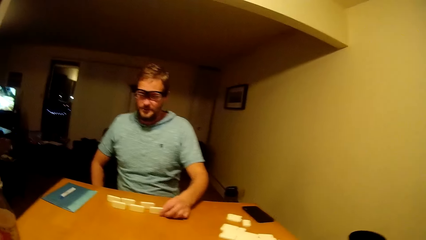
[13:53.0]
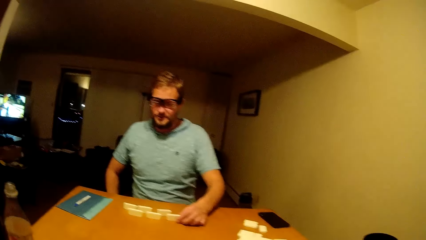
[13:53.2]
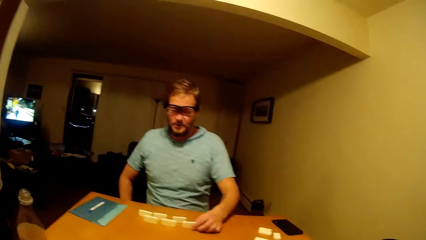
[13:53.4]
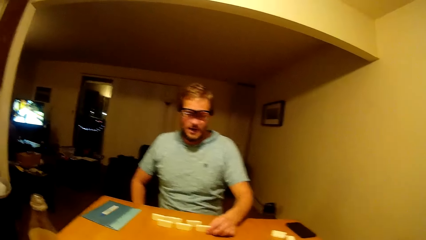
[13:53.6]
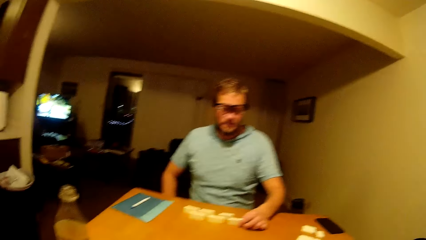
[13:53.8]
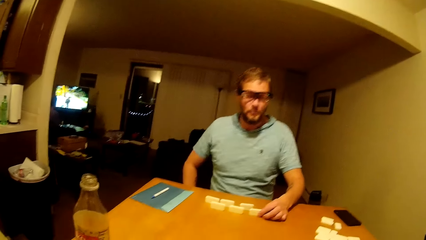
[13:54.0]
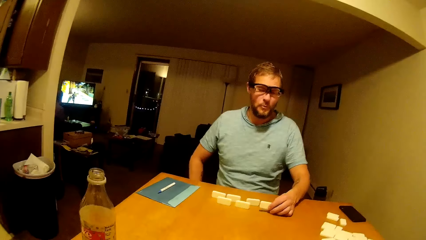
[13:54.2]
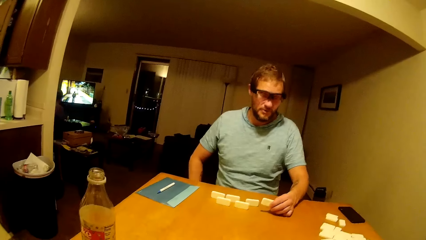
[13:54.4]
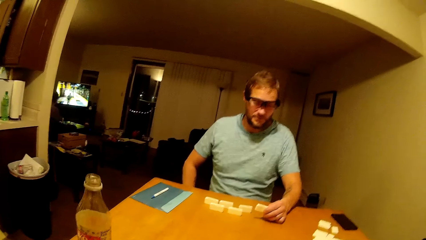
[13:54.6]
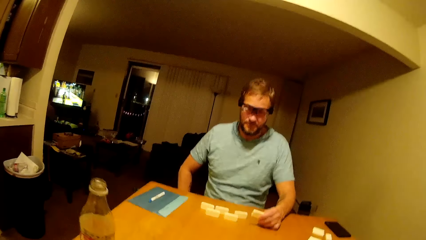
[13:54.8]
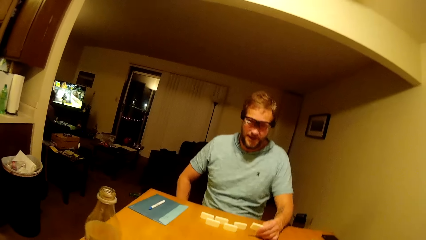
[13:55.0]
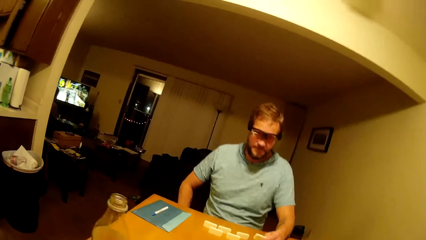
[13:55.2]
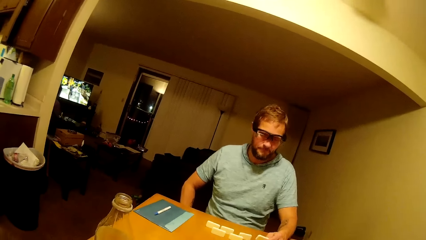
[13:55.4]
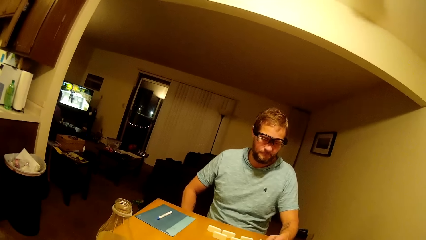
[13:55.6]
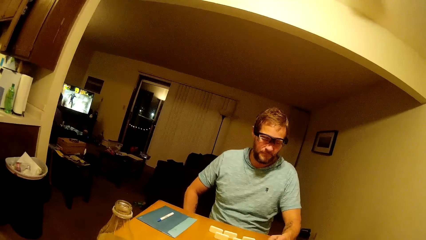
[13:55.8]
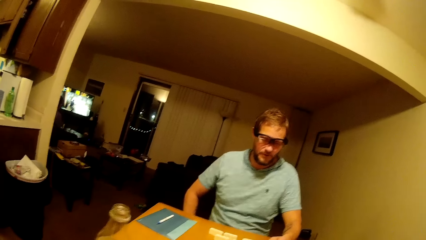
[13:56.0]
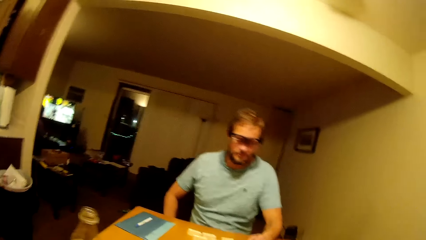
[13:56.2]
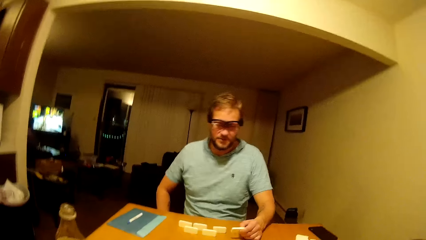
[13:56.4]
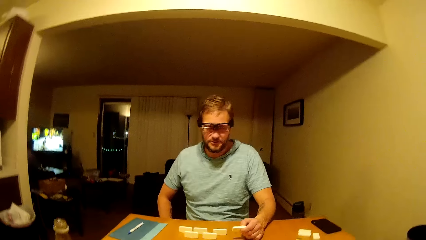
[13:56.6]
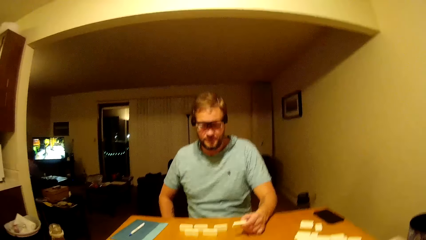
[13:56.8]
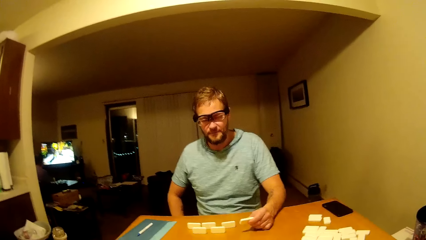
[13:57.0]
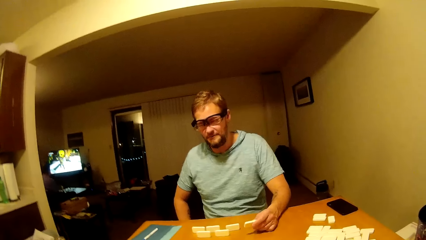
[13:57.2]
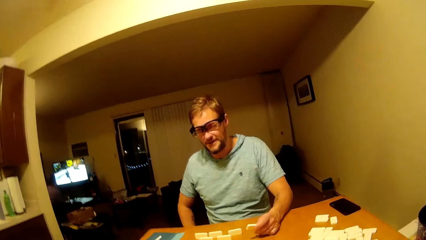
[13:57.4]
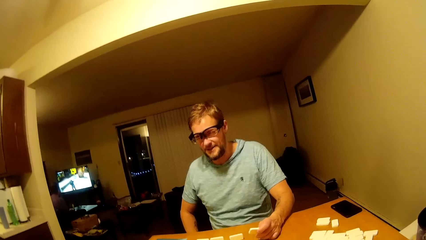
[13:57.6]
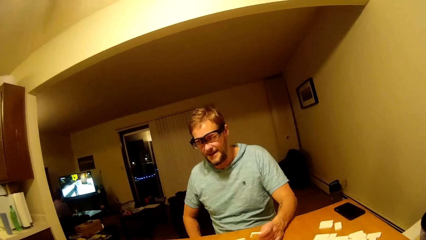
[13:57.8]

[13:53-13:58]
The camera wearer looks around.

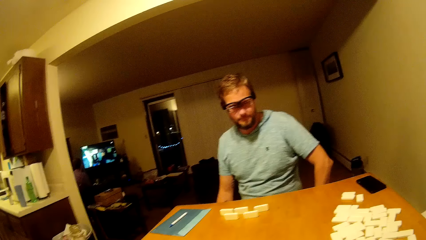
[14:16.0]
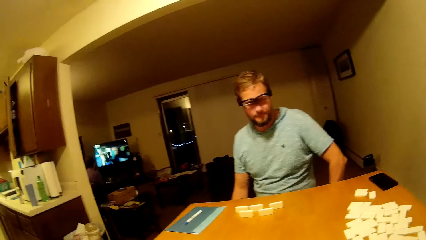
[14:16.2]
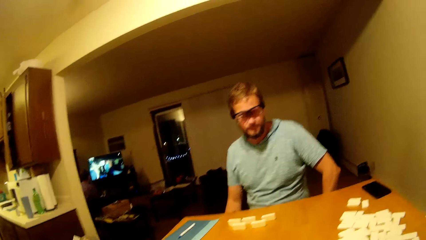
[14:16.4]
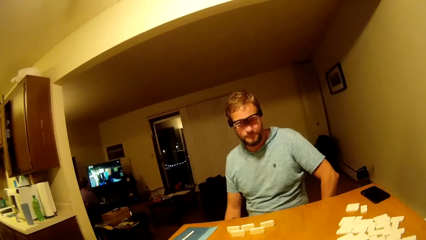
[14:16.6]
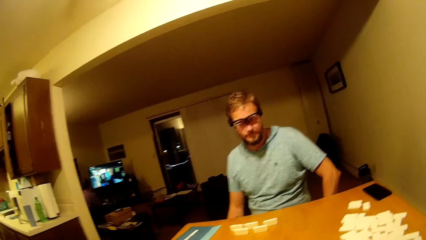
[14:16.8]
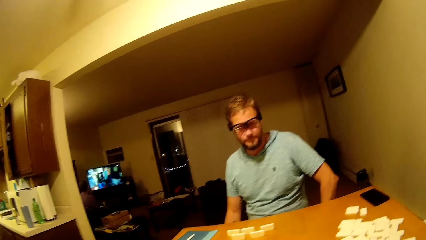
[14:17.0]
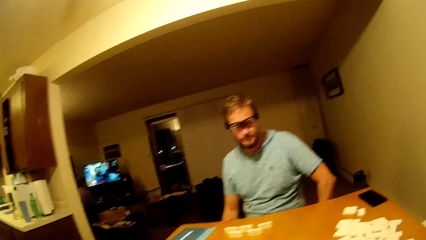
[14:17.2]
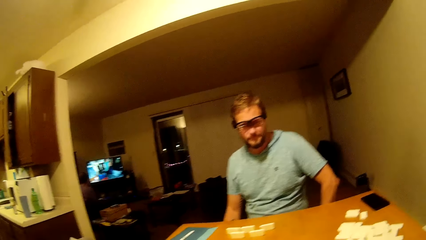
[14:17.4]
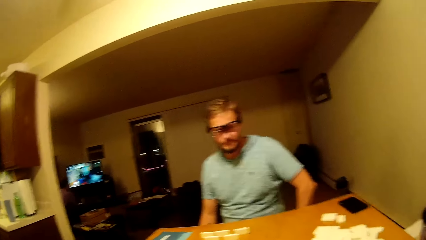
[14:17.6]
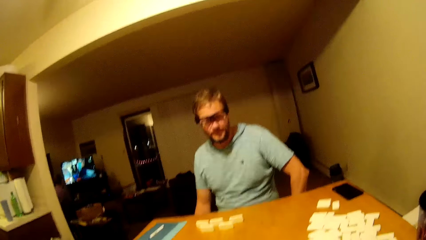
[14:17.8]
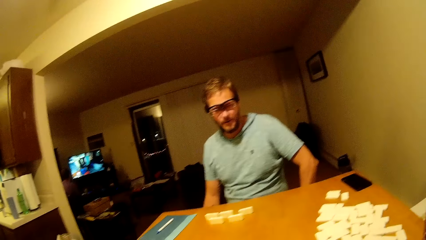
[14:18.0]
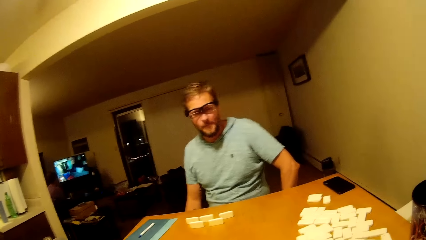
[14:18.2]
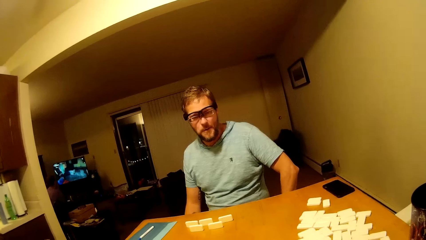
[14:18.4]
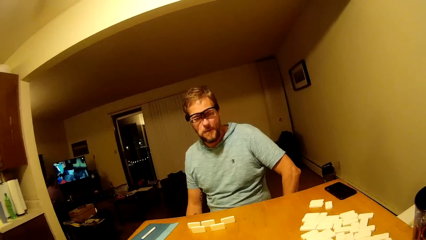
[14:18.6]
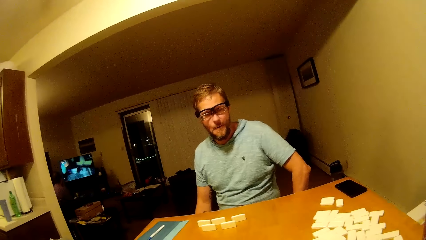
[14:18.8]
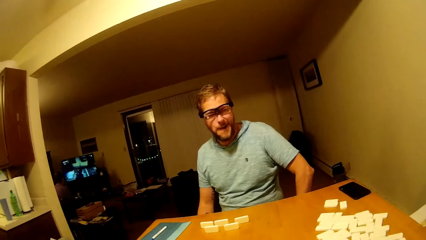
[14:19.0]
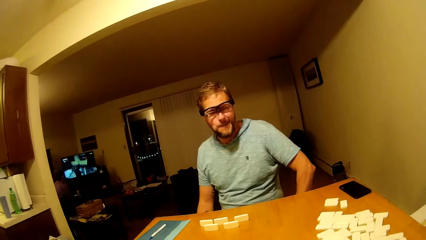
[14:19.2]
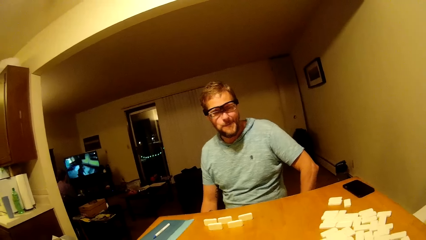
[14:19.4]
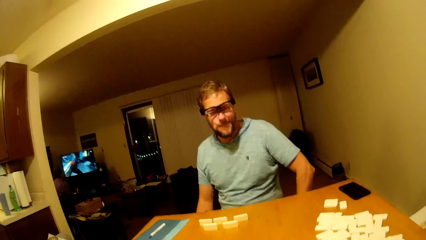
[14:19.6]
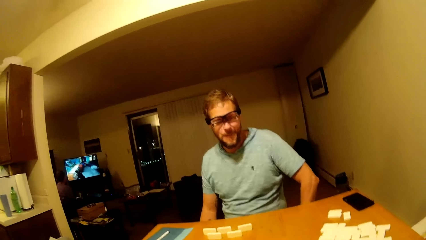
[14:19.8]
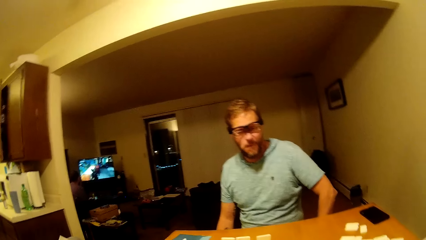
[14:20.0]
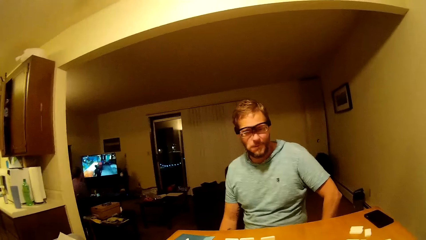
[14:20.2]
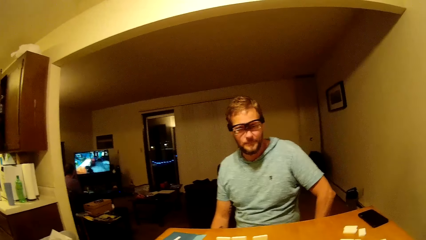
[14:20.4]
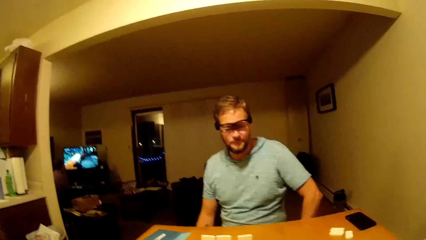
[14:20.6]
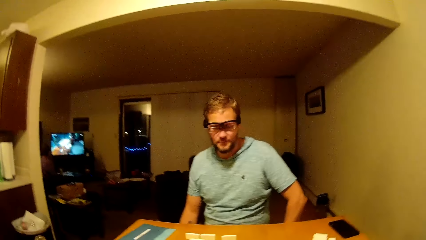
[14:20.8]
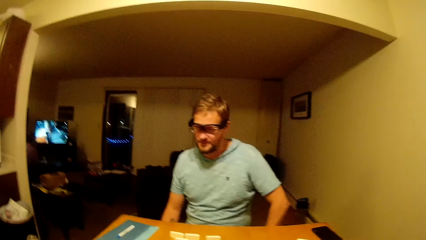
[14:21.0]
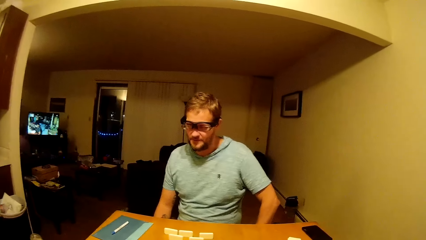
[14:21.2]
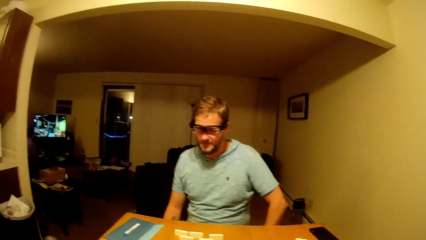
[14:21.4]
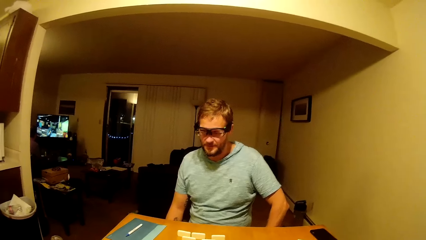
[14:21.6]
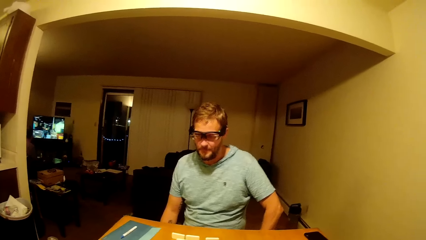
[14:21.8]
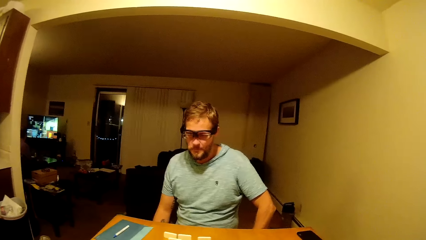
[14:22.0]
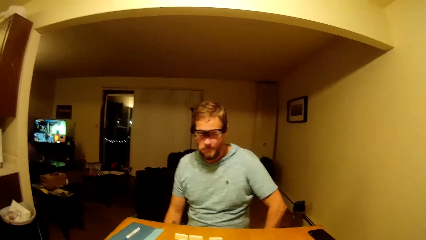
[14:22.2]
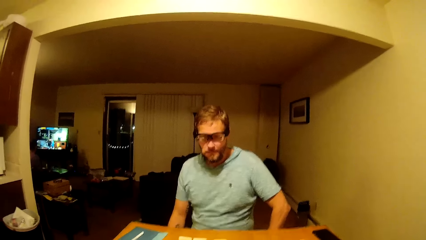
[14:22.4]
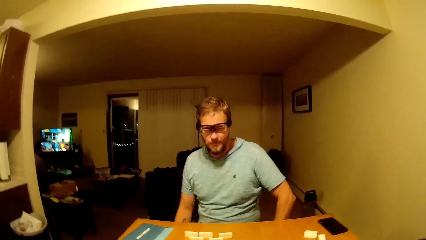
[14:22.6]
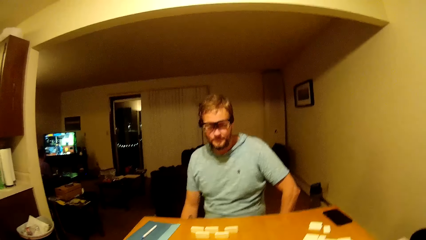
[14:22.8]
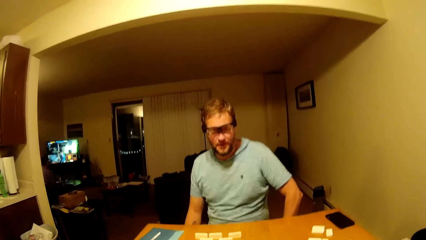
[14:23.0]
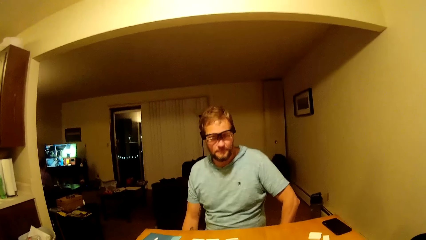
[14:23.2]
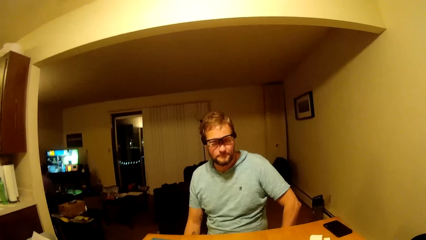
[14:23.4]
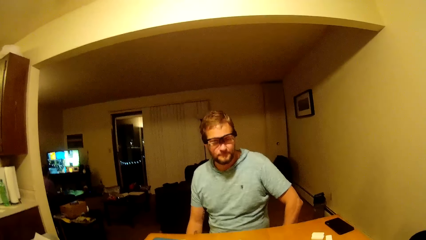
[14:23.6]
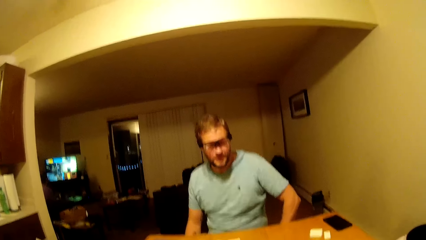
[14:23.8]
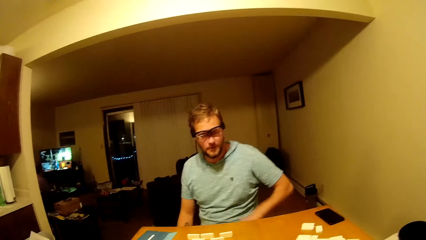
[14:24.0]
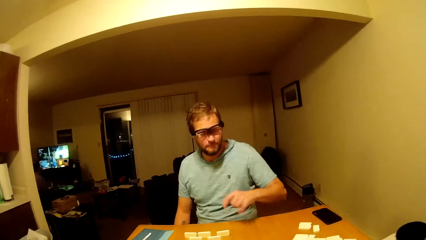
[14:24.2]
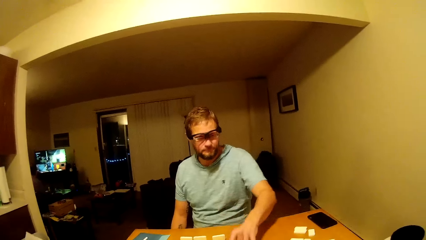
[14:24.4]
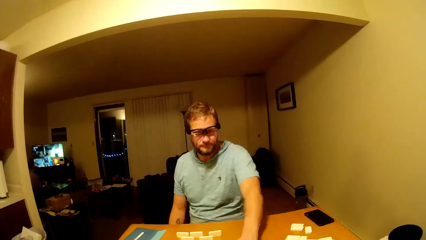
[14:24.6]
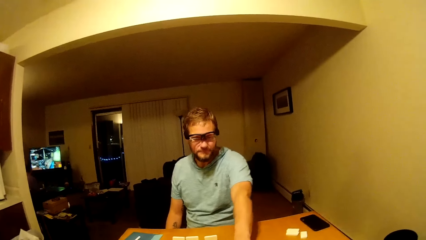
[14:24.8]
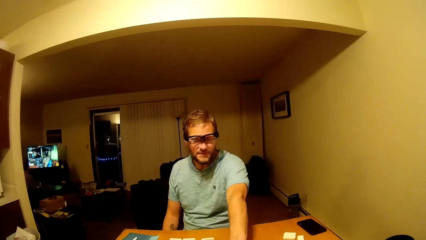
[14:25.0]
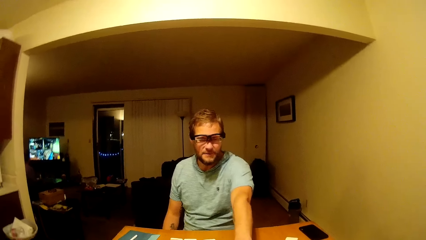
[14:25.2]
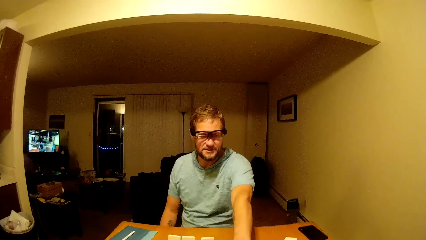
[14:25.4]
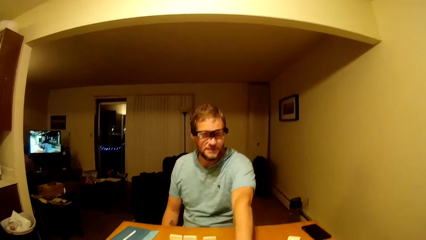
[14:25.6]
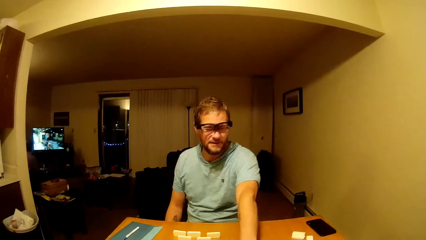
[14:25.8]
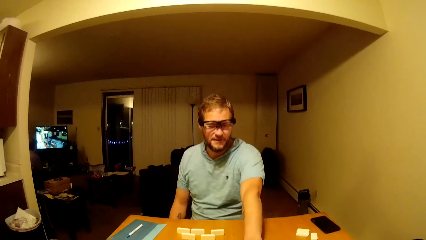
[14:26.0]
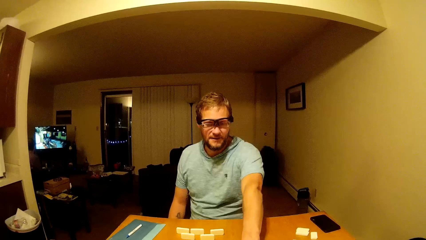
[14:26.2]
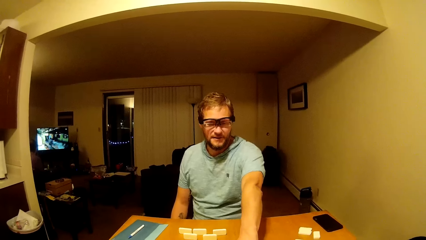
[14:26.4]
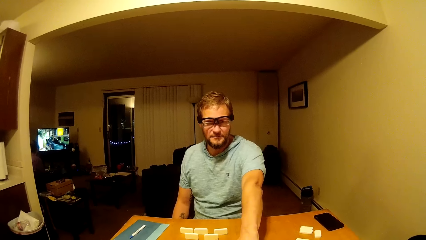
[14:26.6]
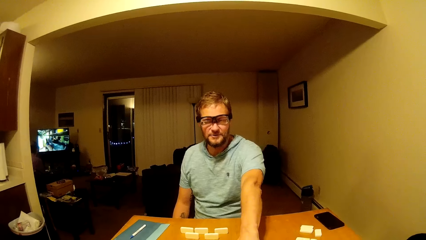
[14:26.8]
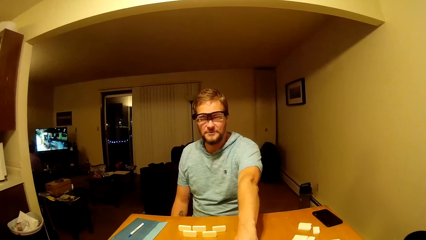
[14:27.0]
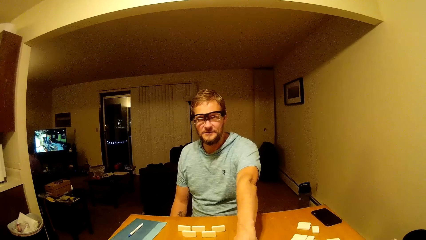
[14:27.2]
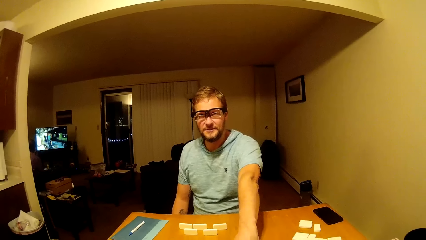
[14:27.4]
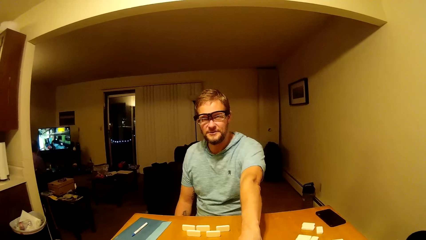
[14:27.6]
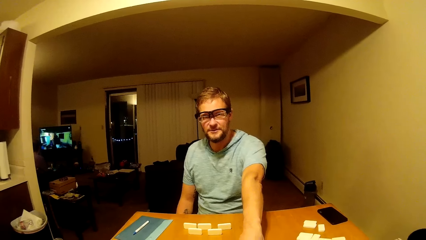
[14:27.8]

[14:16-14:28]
The camera wearer looks around. They talk to a man.
